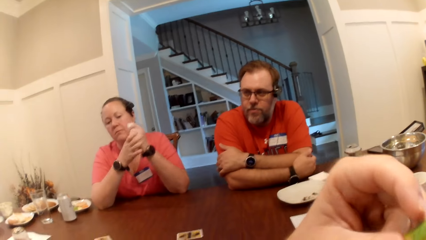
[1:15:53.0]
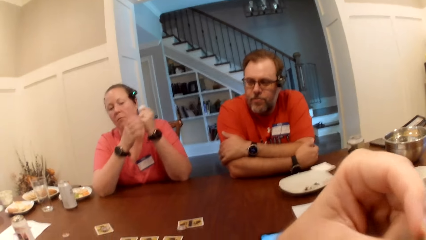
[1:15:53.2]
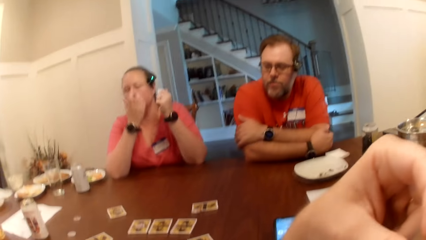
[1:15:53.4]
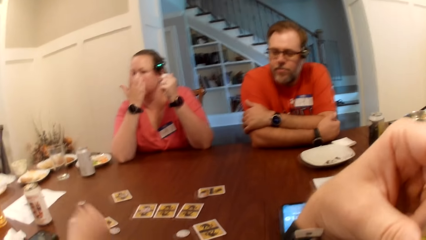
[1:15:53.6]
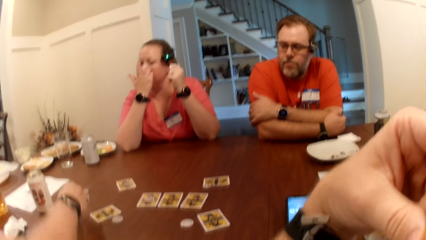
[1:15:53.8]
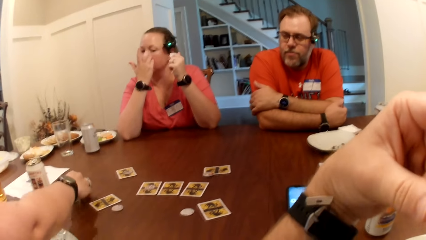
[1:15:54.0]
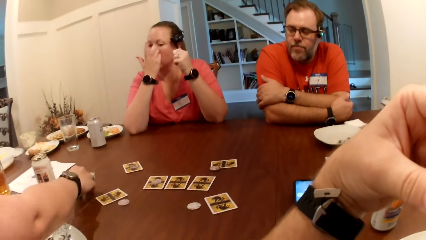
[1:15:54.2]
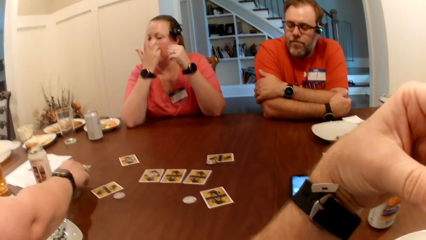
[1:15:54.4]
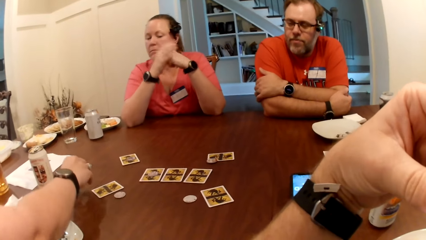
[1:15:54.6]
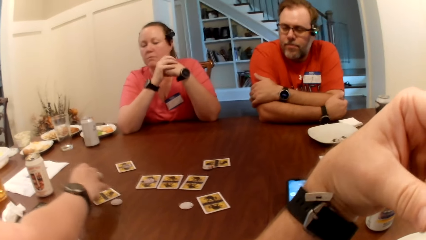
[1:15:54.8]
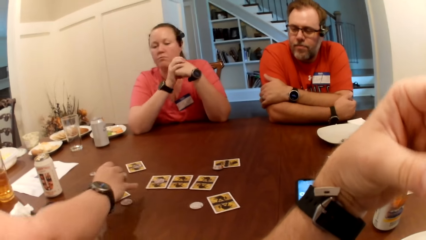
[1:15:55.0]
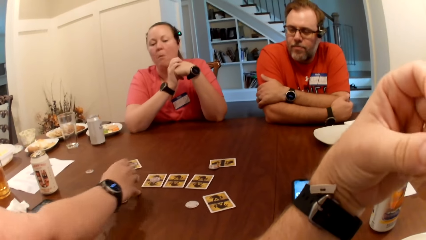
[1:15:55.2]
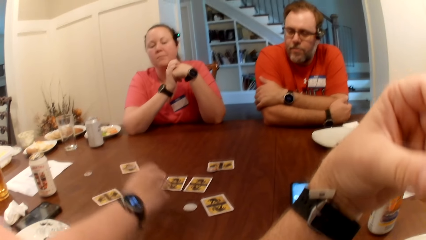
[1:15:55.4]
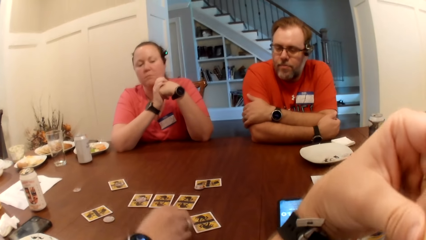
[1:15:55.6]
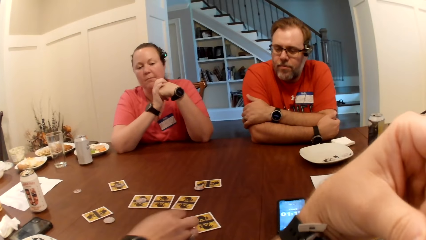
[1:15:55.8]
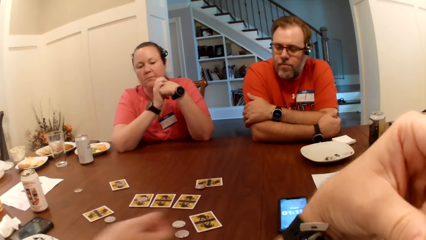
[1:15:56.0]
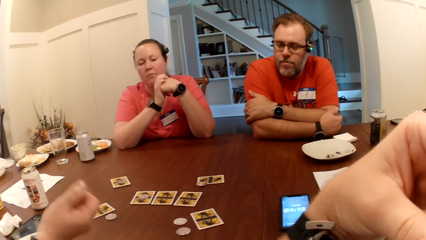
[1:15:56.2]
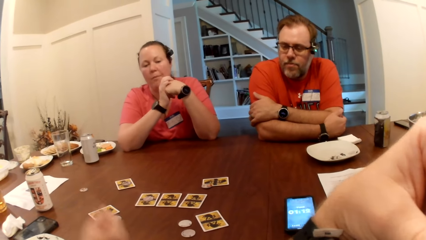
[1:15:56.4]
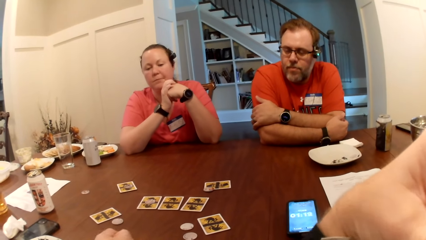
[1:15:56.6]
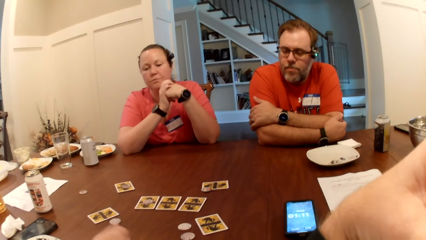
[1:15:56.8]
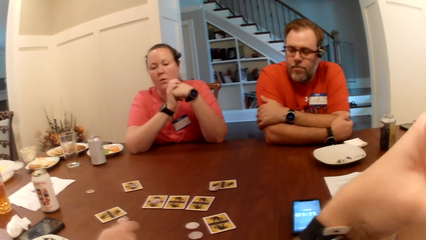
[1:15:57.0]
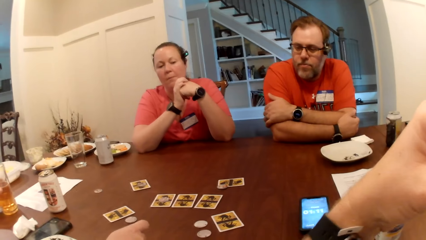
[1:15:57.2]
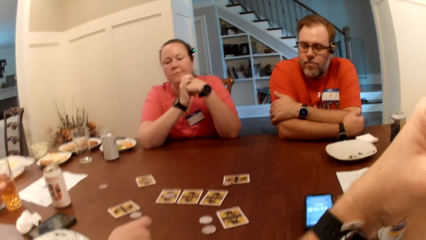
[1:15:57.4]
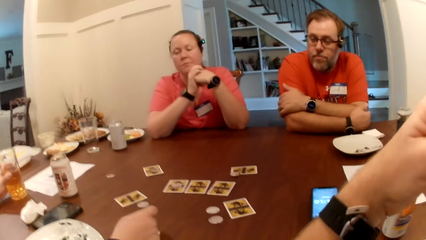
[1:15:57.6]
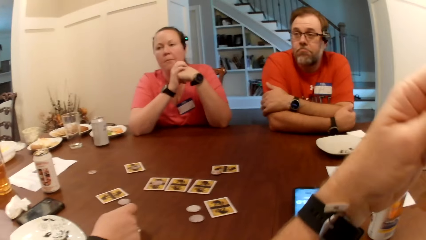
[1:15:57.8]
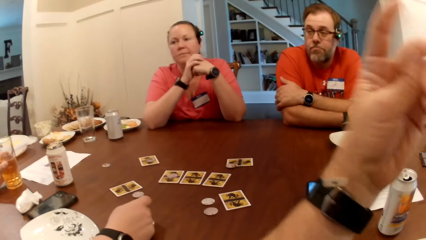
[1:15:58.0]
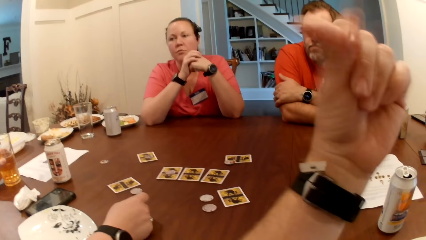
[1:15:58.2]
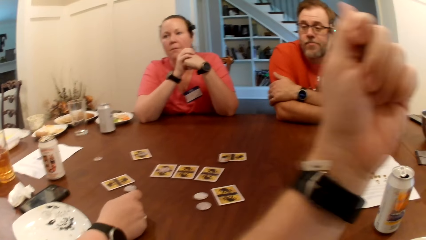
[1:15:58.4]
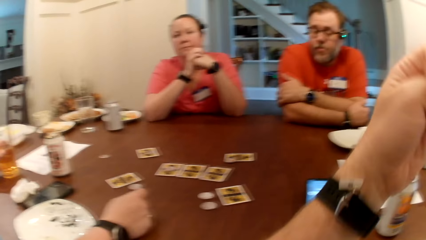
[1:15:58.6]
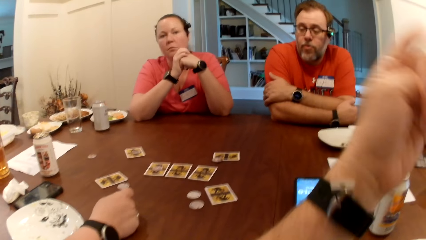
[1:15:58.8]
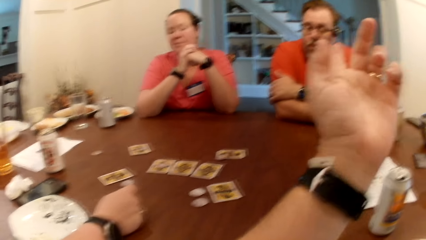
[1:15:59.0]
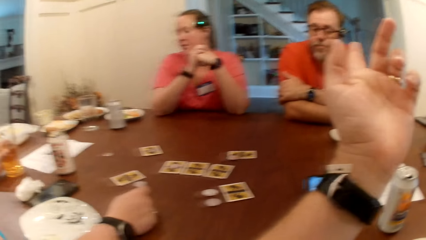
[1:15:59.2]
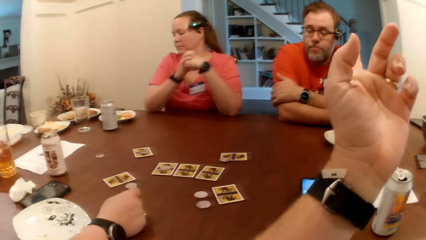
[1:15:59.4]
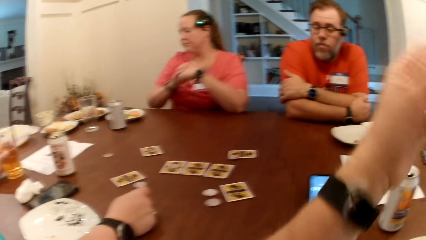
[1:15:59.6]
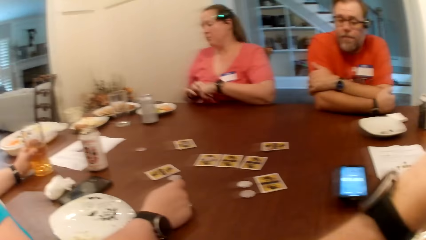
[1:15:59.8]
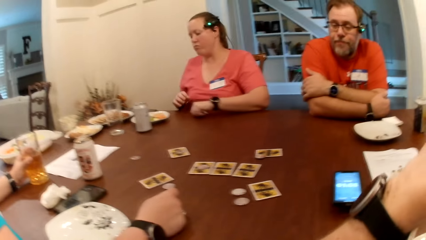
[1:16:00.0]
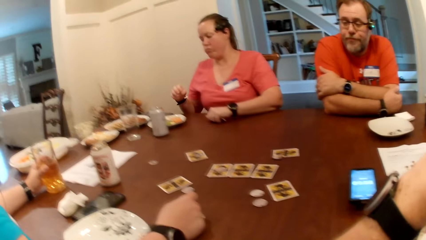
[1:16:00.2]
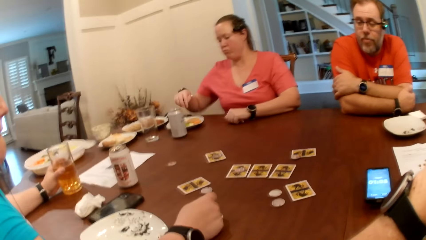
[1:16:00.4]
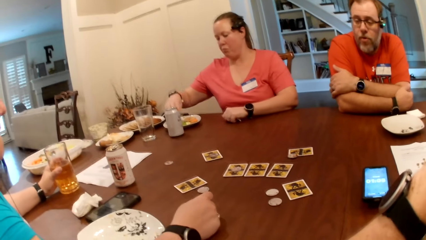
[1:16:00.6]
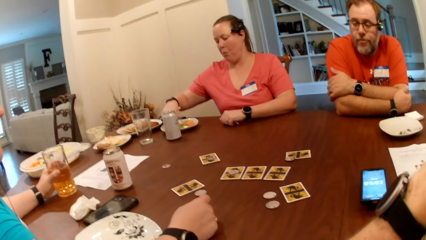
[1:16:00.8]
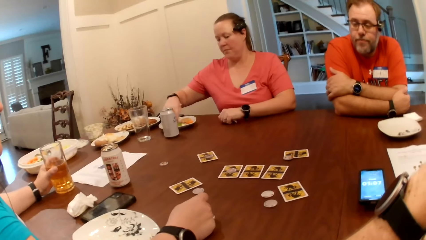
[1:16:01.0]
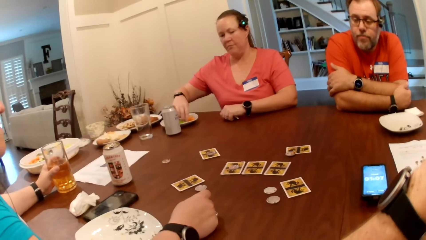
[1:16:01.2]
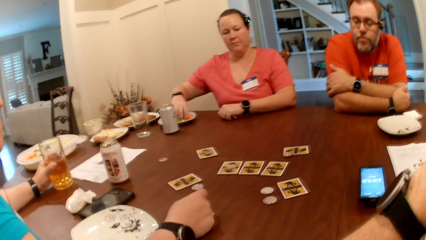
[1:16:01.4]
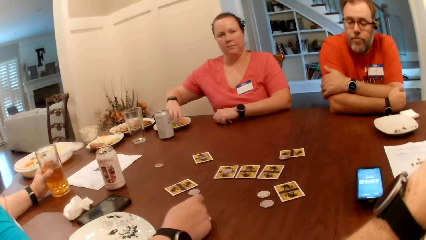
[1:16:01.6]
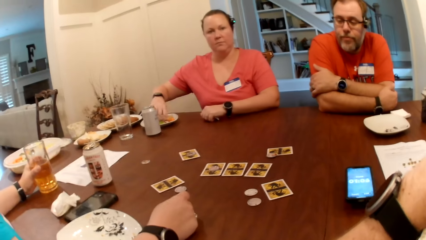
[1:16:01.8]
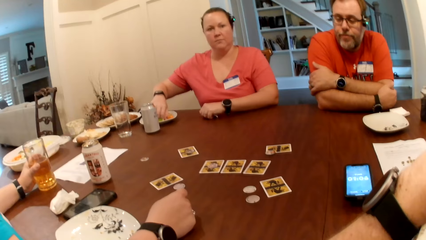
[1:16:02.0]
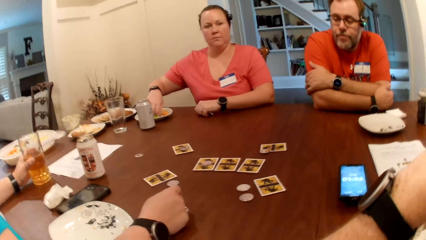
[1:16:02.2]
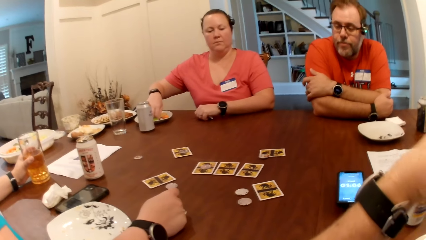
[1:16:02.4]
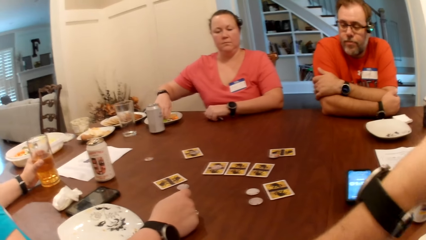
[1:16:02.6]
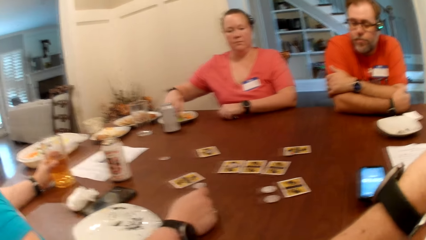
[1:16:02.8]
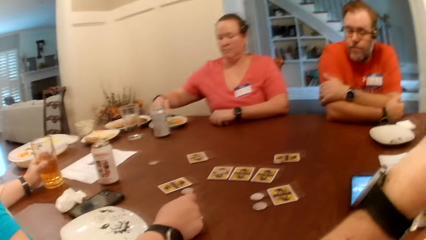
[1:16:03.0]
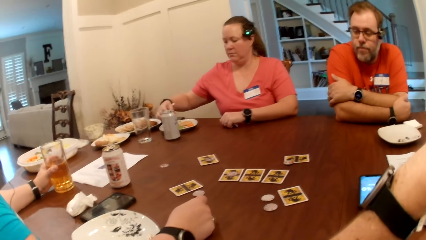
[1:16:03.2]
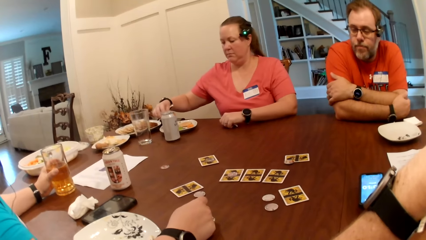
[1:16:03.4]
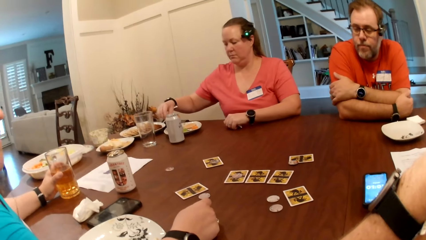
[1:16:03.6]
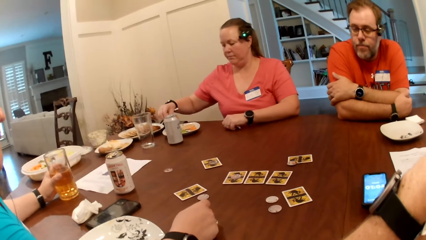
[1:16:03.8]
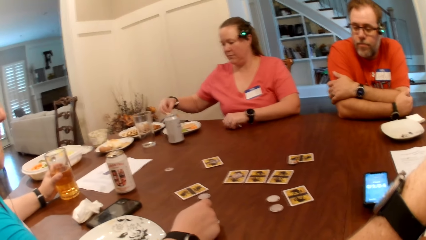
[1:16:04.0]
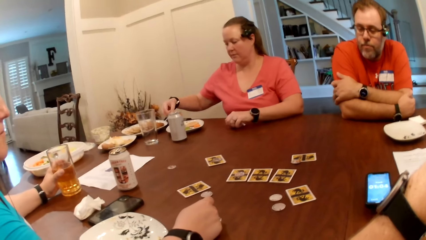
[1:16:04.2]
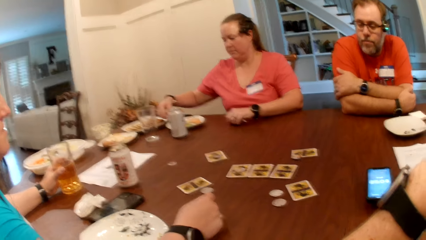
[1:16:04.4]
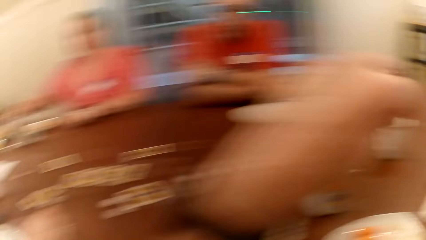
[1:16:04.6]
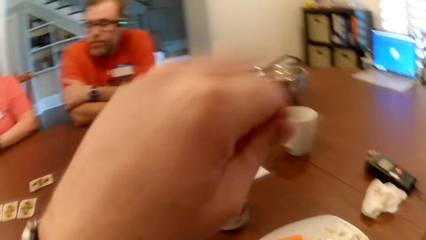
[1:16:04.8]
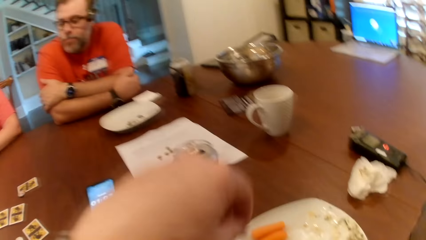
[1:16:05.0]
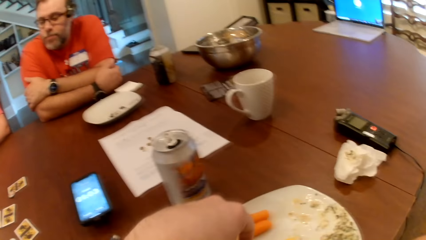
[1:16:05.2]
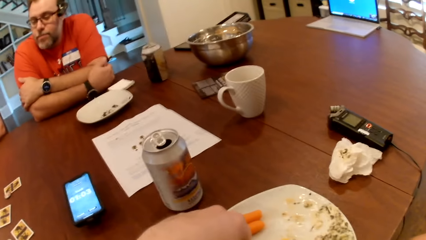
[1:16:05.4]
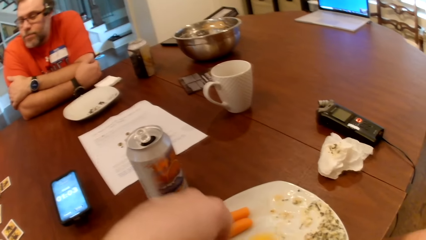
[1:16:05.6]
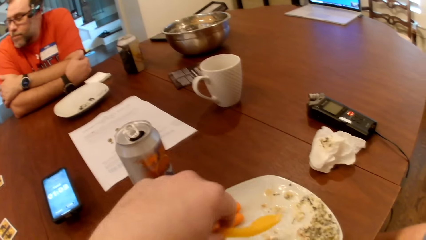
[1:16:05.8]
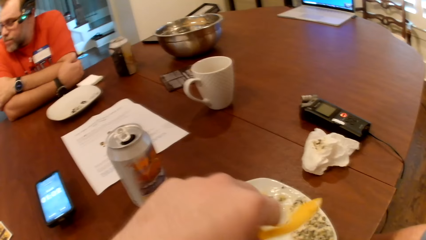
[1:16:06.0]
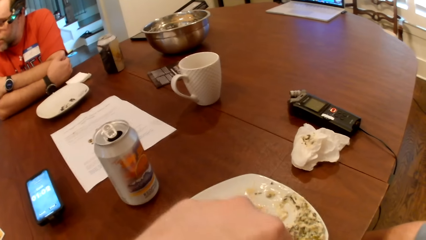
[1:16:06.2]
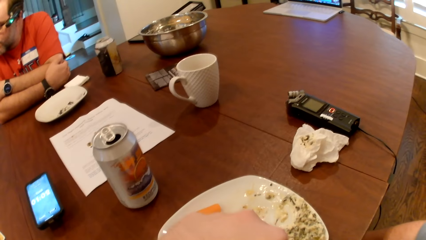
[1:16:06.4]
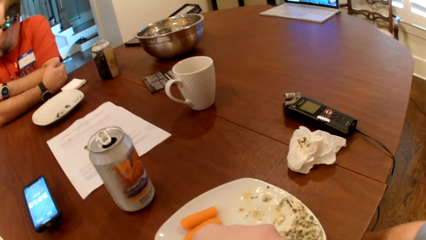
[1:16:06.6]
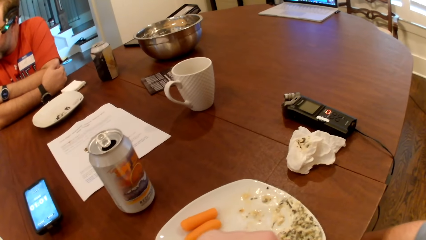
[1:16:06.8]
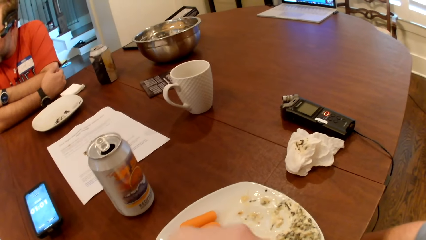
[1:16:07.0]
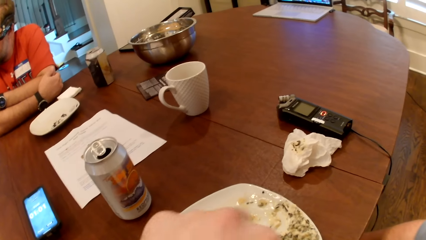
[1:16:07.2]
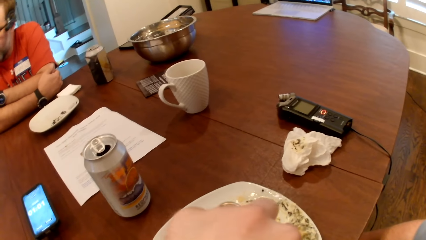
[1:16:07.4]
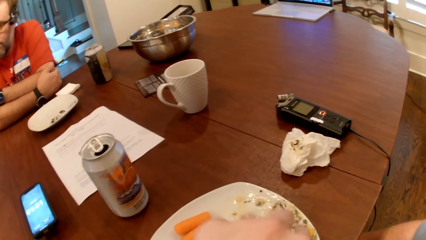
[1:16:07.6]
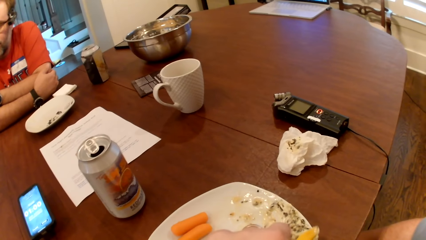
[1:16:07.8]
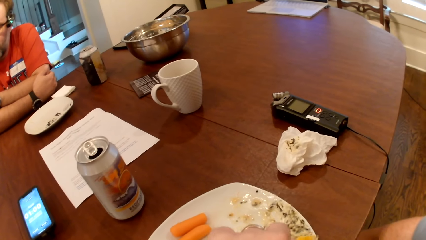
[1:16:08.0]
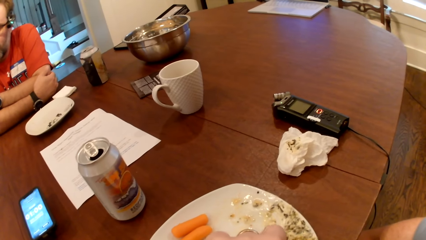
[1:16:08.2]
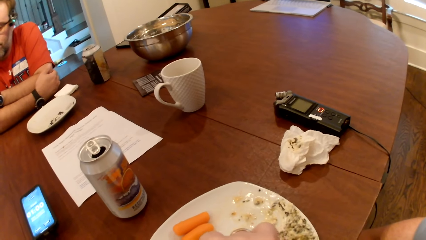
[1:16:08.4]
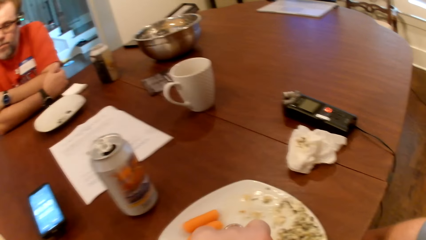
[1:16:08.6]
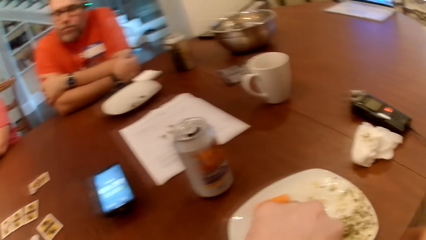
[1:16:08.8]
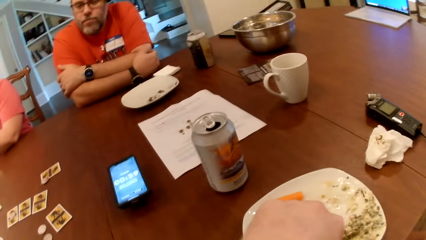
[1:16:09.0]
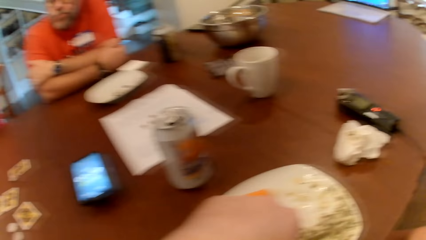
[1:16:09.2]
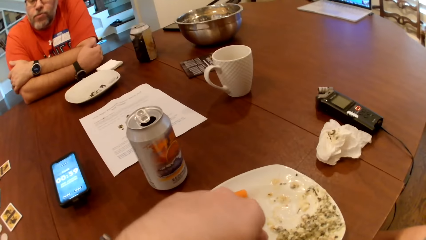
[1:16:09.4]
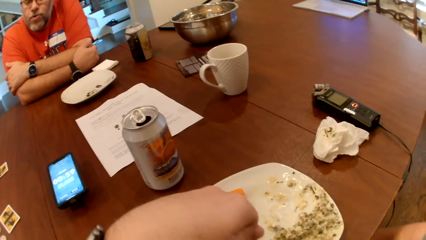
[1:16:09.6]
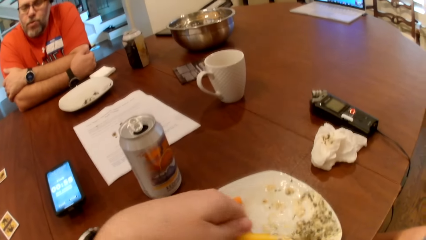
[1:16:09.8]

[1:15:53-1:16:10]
The camera wearer eats snacks. A woman picks up the token from the table with her right hand. The woman puts the token on the table with her right hand. The camera wearer interacts with someone. Another woman picks up a cucumber slice from the plate with her right hand. The camera wearer picks up a pawpaw slice from the plate with his left hand. He scoops sauce from the plate with the pawpaw slice in his left hand. He eats snacks.
